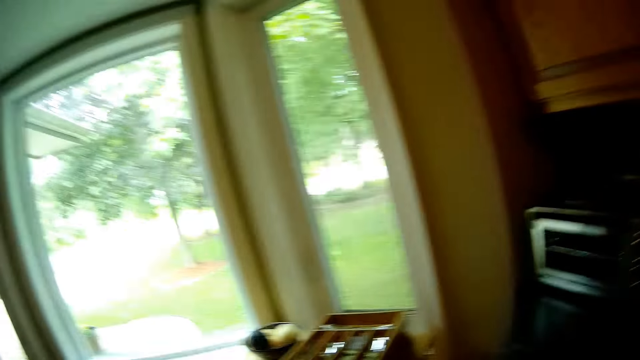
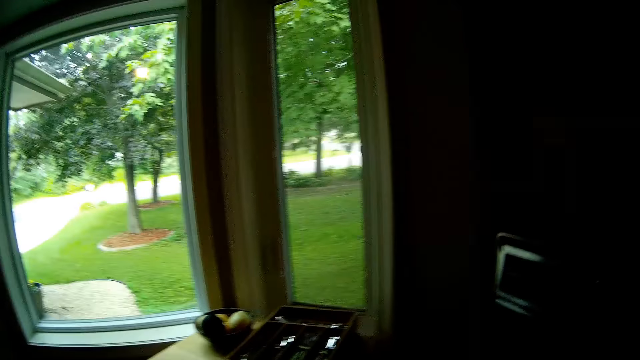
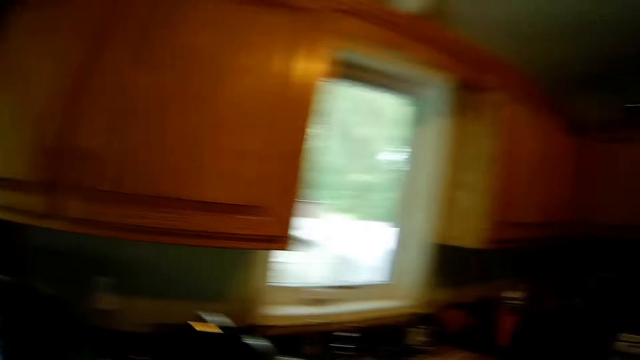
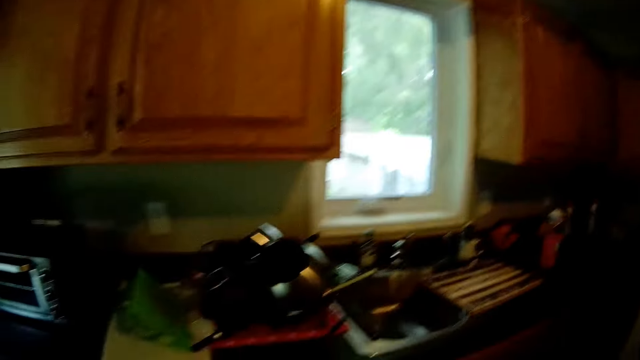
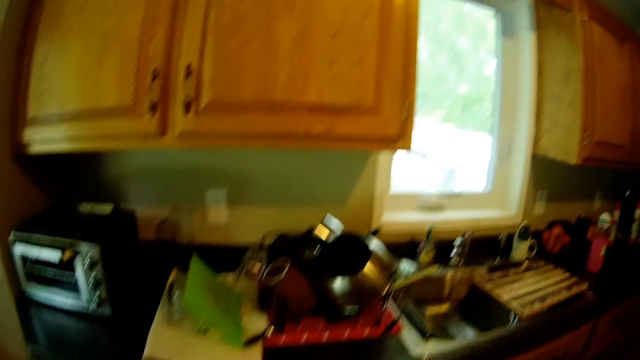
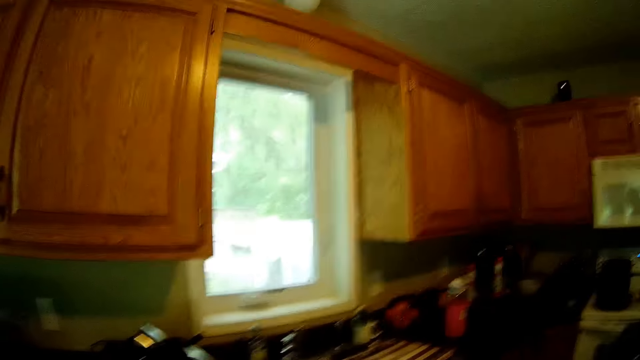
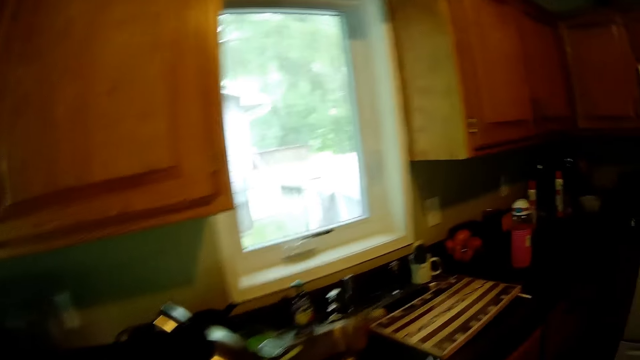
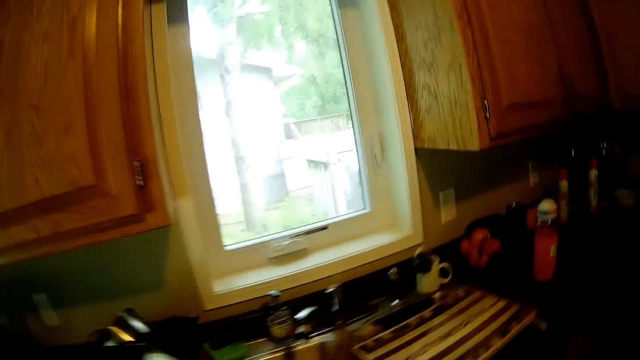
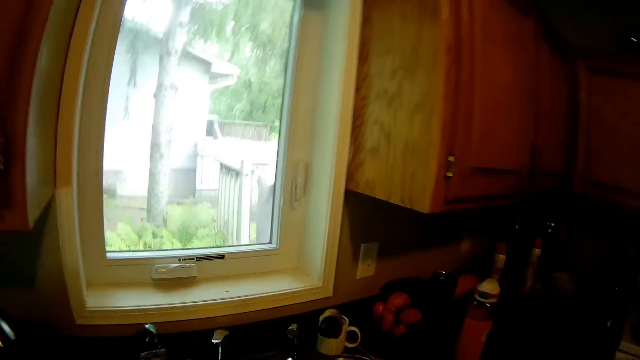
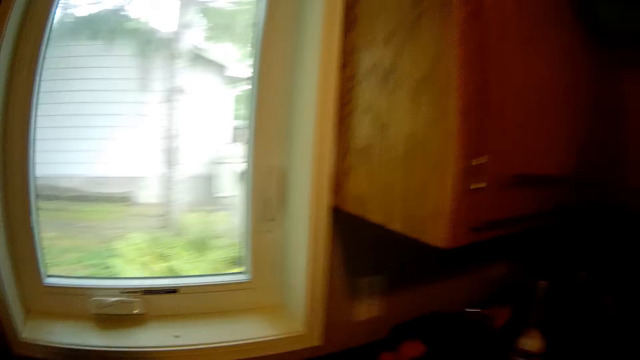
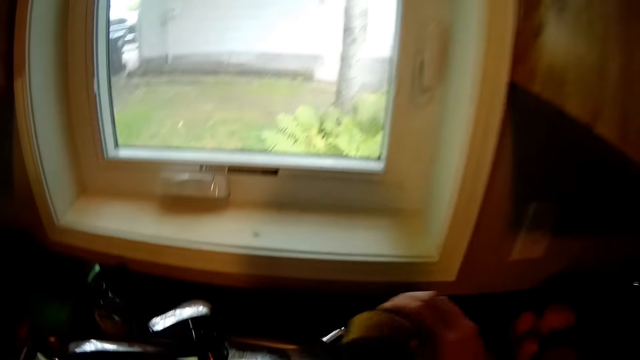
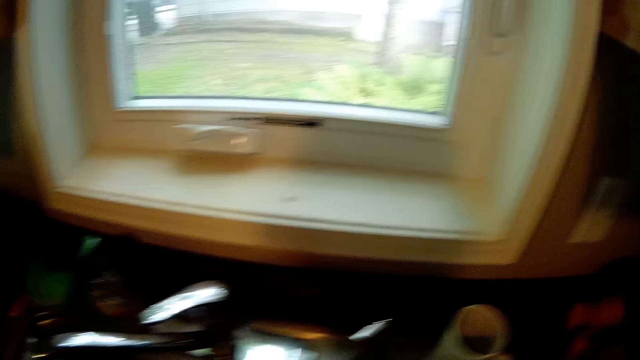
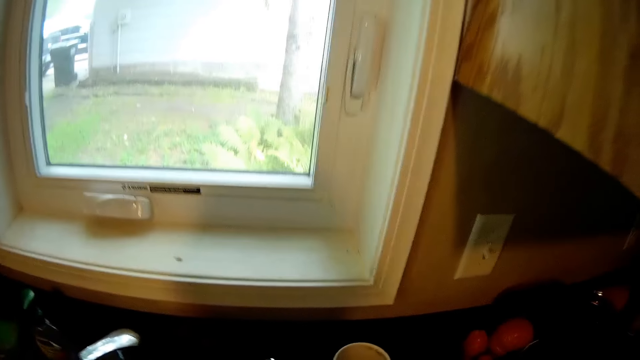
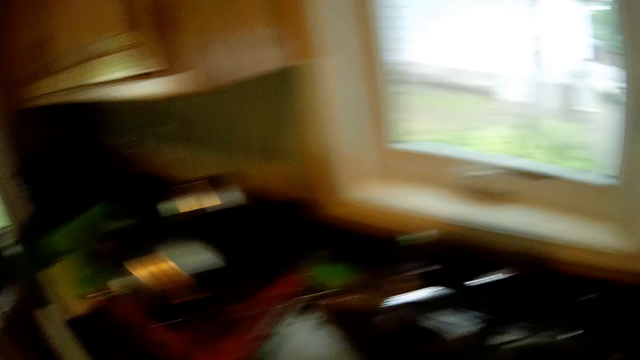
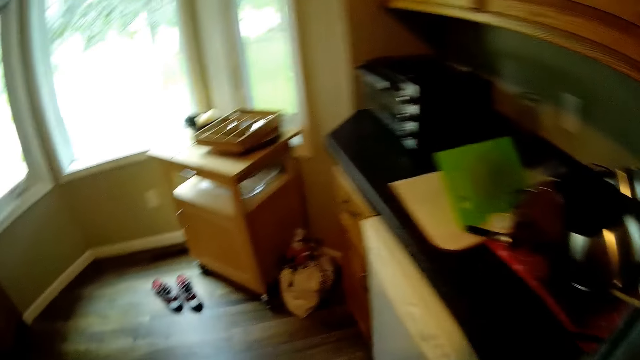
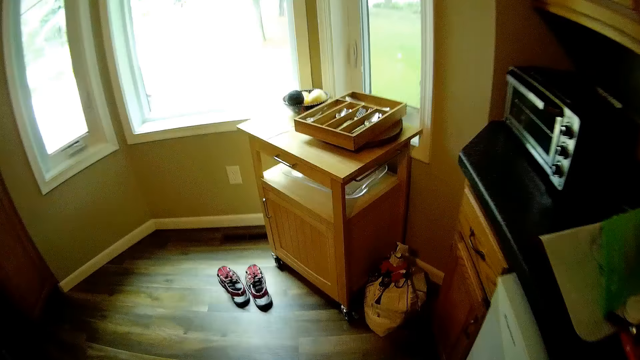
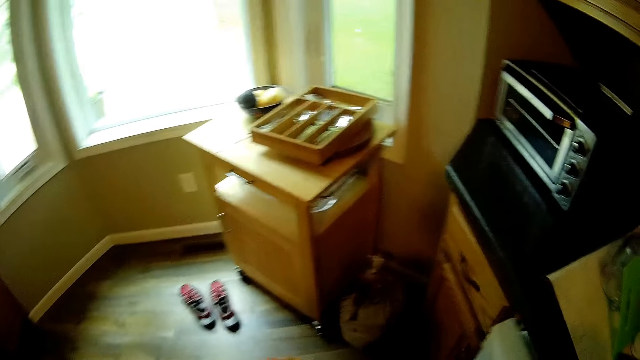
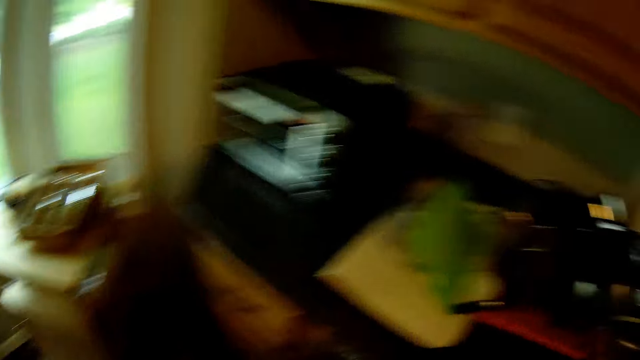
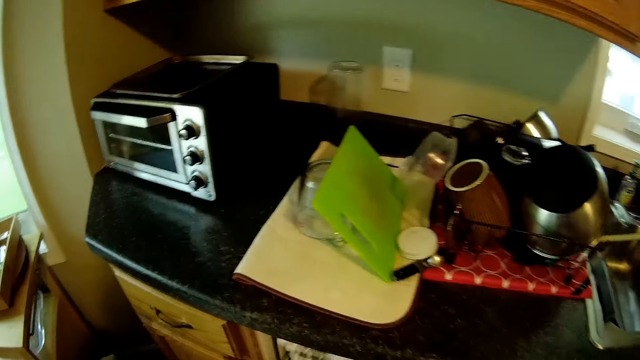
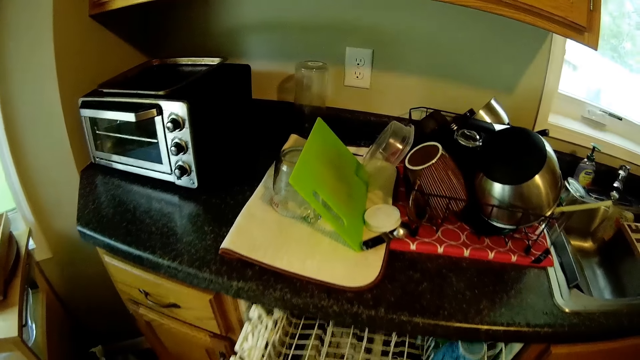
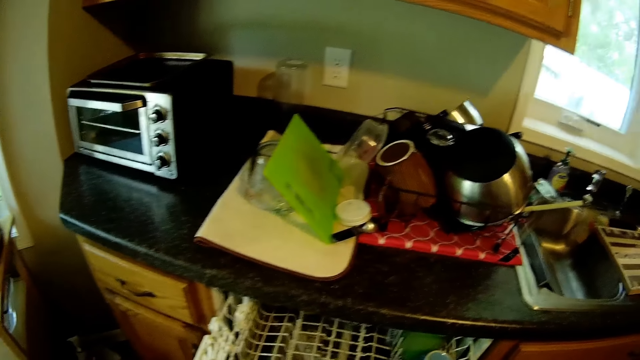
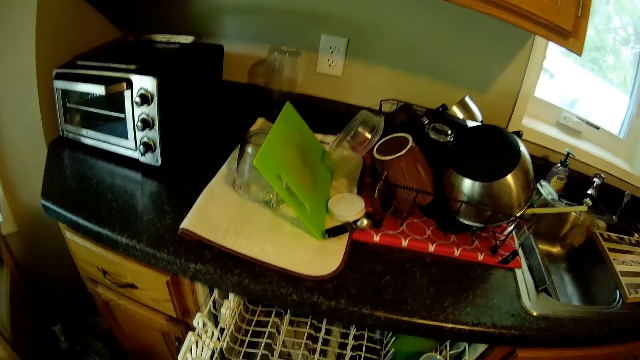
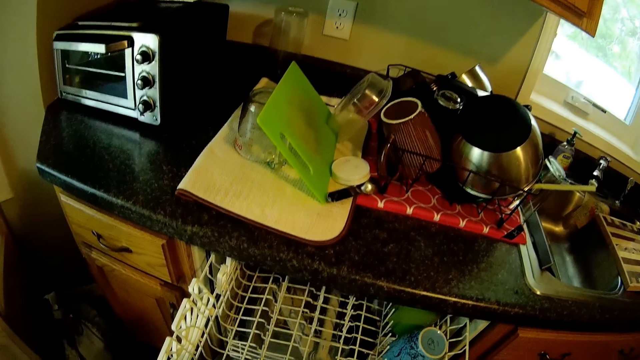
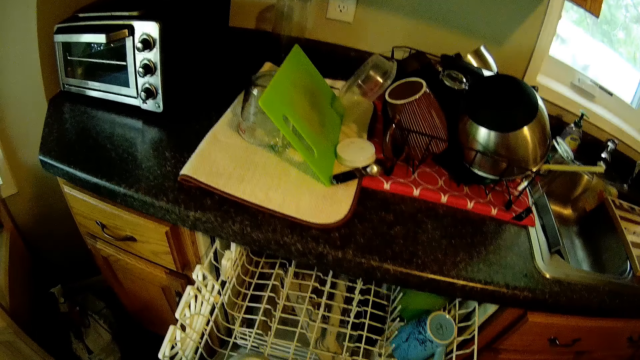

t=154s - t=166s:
The camera wearer lifts a sponge from a cup on the sink with her right hand. She opens the dishwasher with her right hand. She pulls the tray in the dishwasher with her right hand.

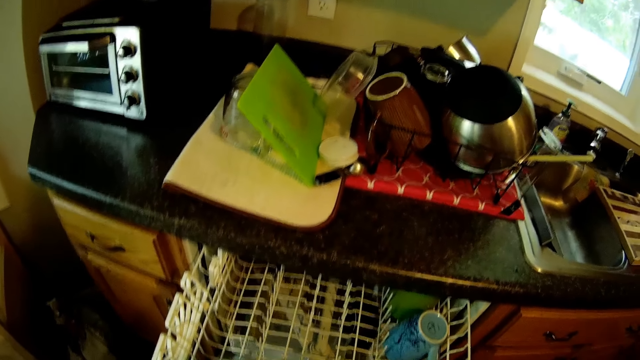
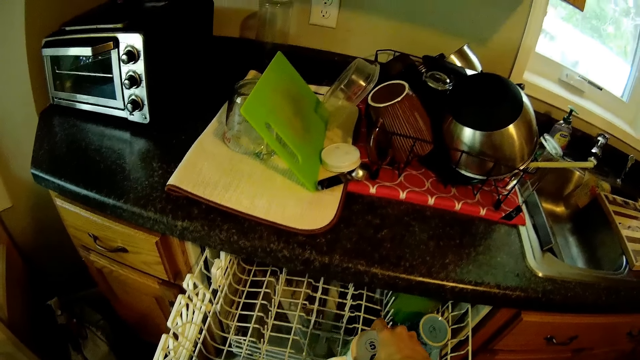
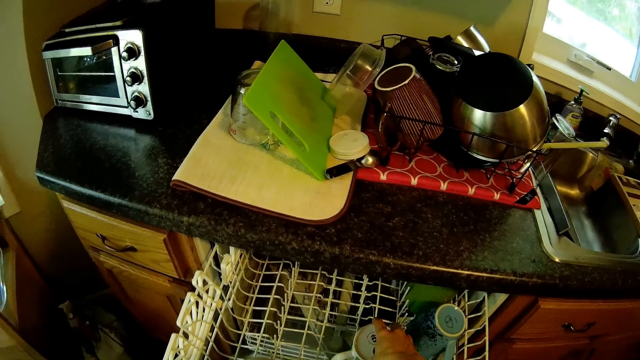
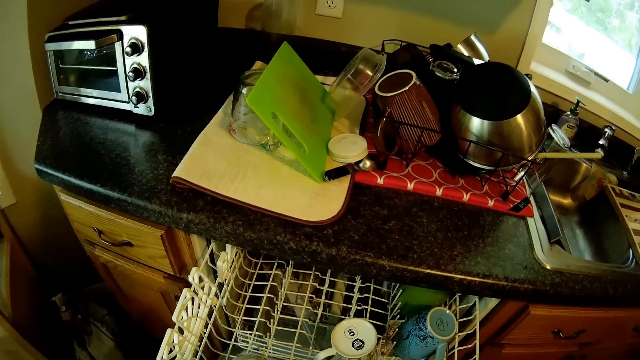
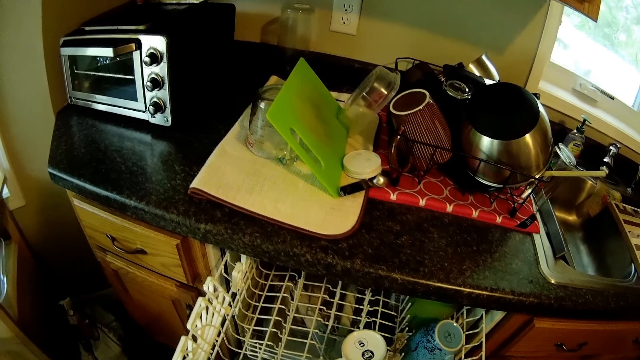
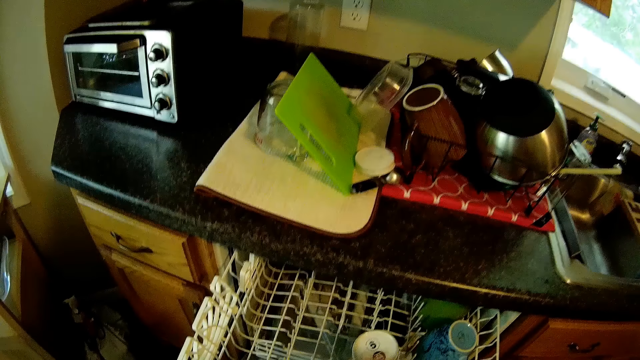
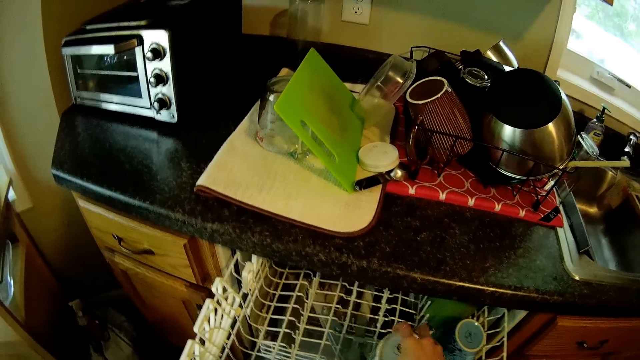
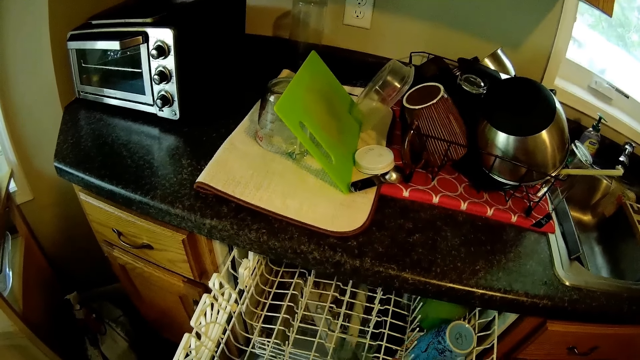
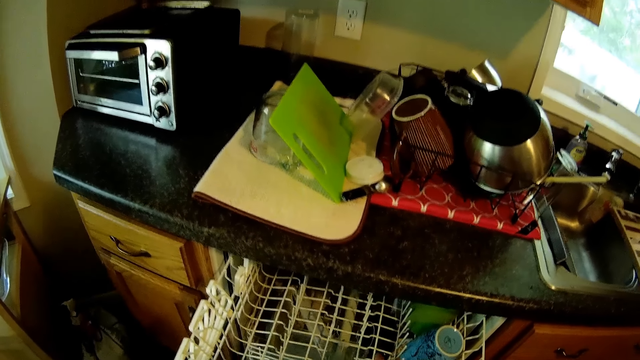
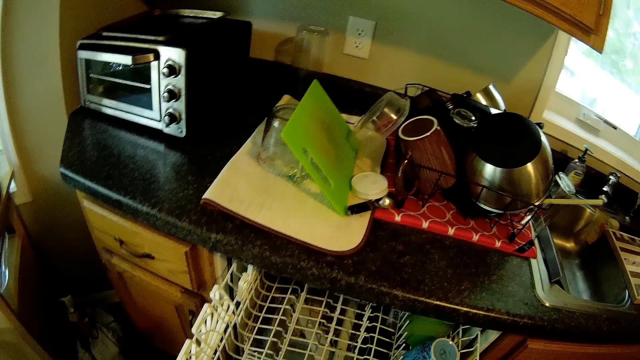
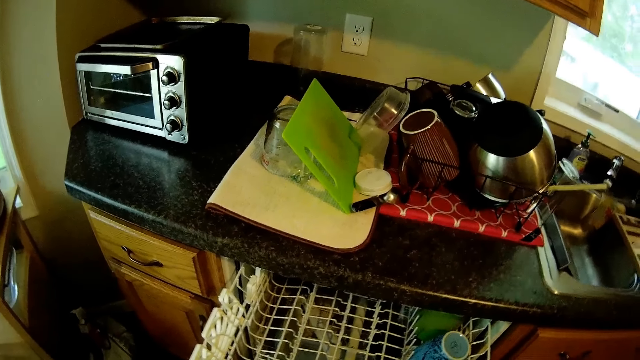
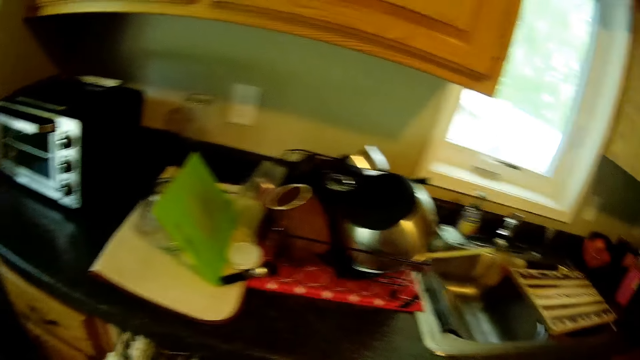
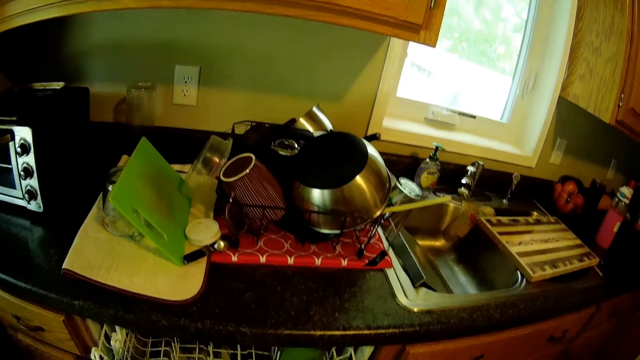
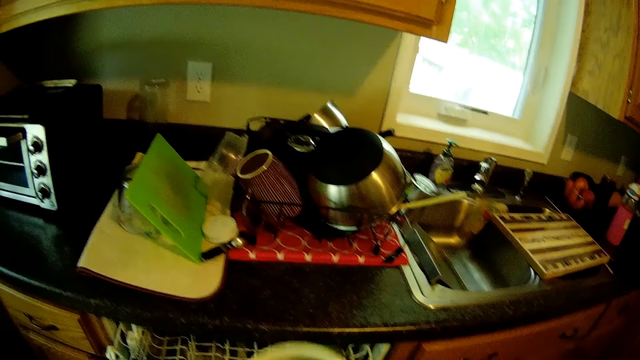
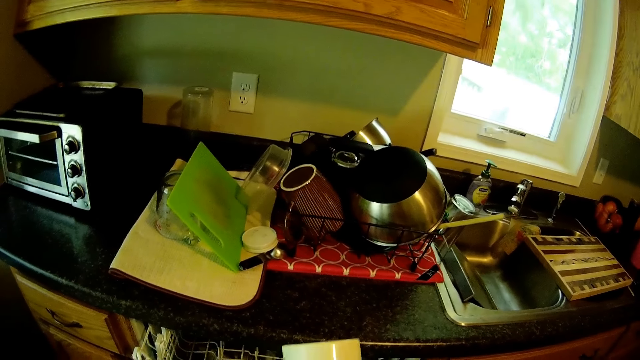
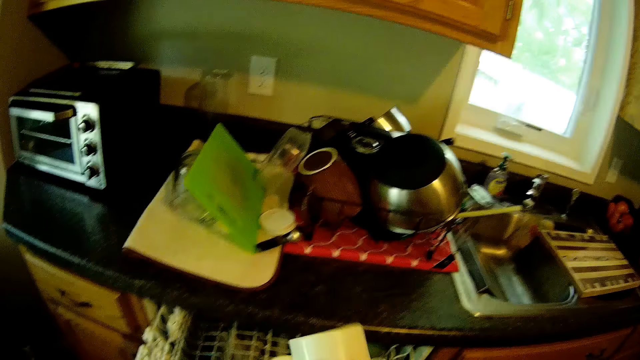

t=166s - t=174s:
The camera wearer places a cup in the tray in the dishwasher with her right hand. She moves the cup in the tray in the dishwasher with her right hand. She places the cup in the tray in the dishwasher with her right hand.
